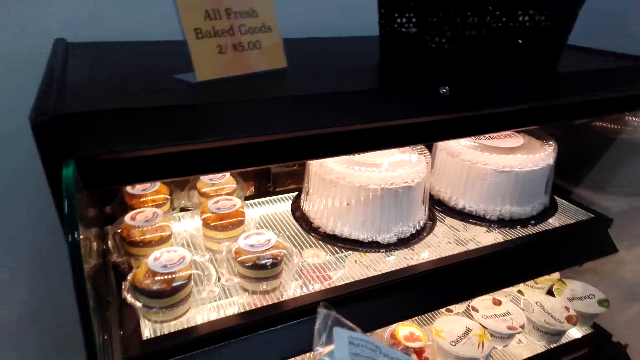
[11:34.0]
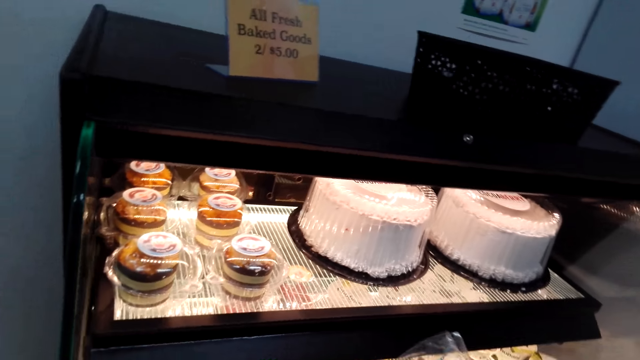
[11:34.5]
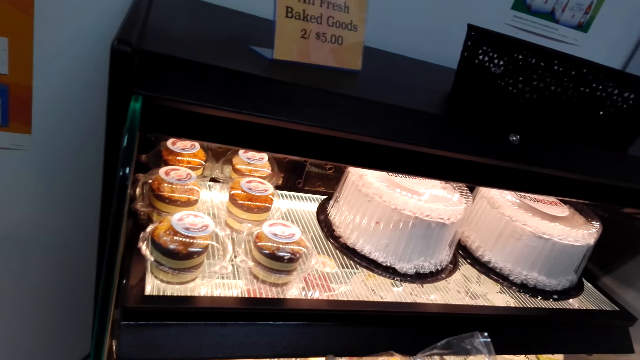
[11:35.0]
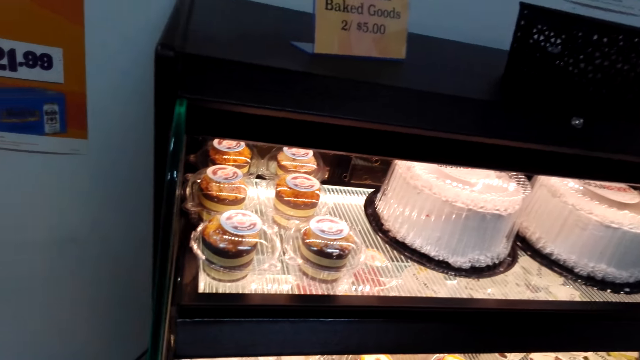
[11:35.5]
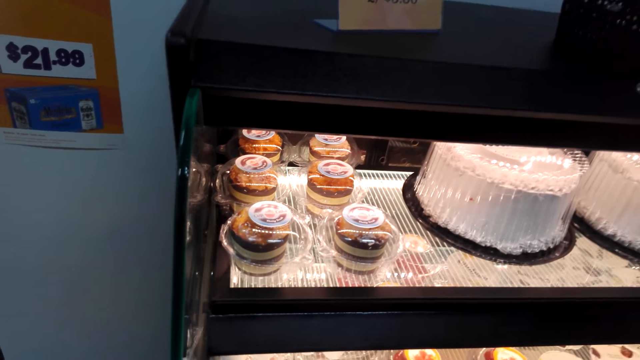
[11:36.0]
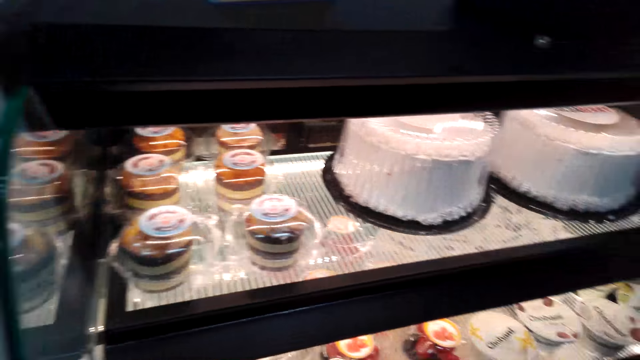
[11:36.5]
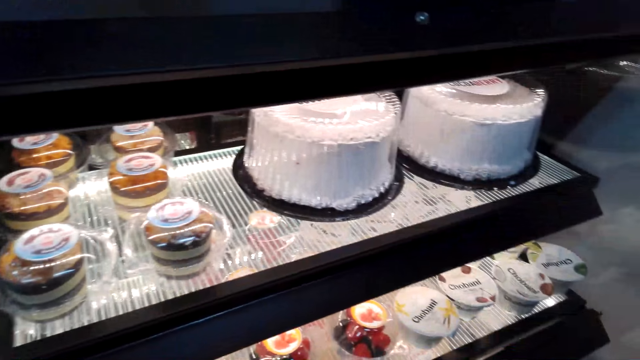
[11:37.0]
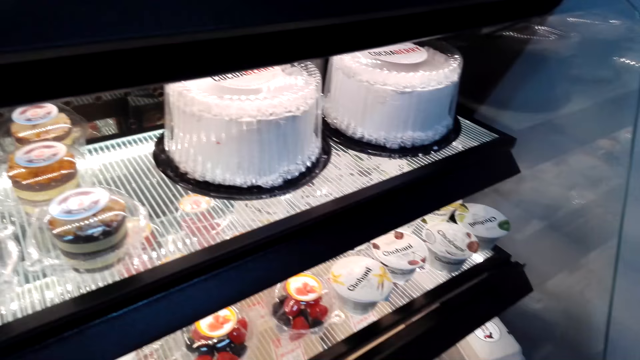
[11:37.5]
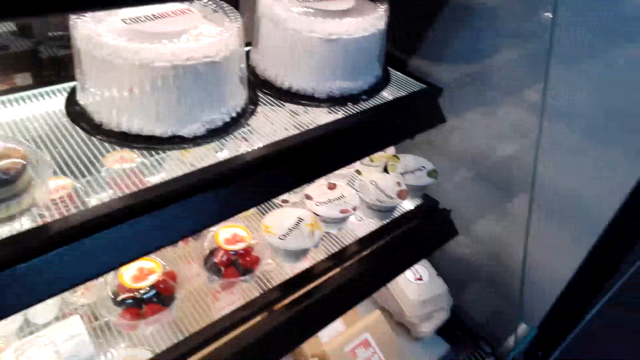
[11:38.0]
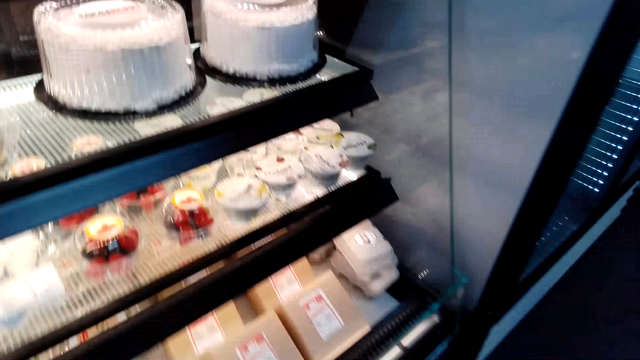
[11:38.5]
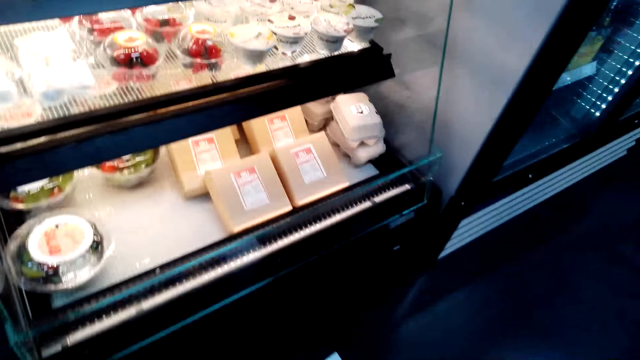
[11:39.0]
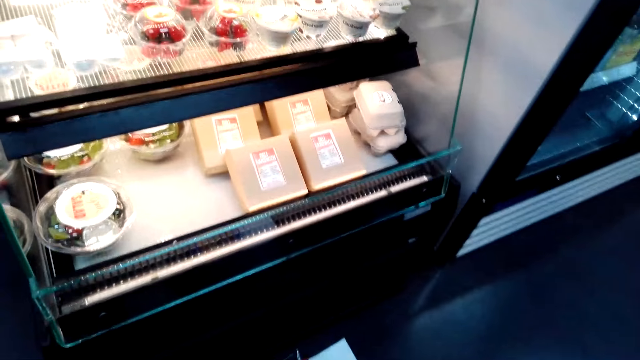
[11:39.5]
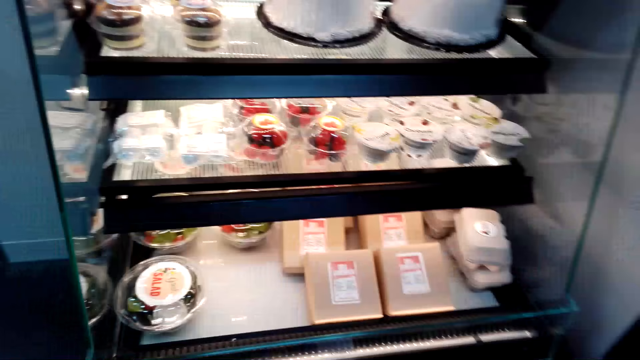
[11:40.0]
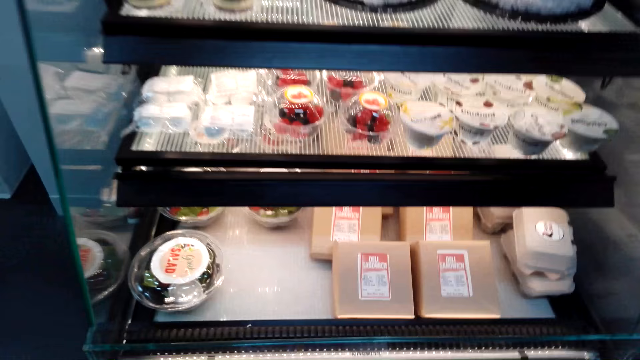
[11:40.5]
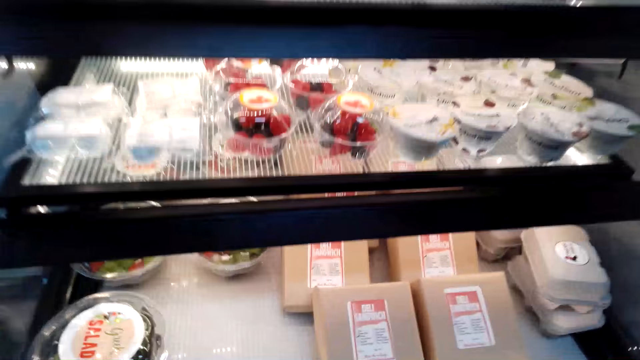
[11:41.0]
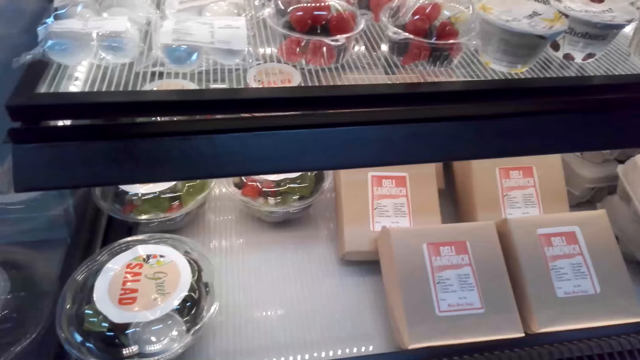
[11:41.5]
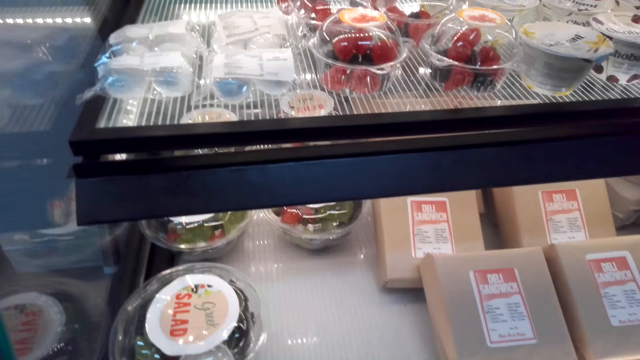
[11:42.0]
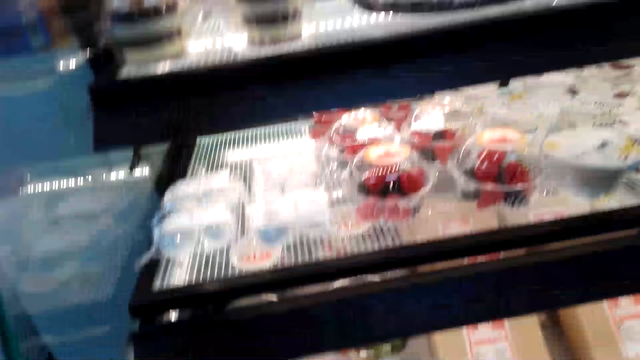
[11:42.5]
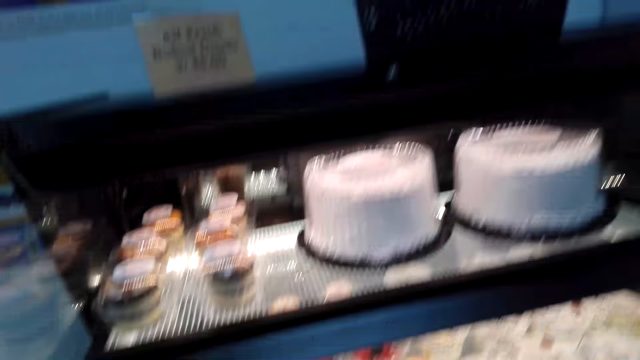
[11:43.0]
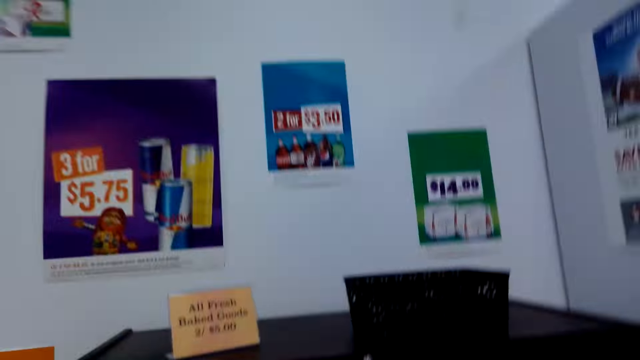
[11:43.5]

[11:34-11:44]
The camera wearer looks around.

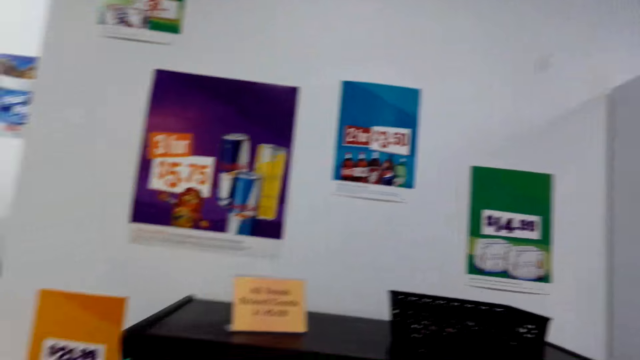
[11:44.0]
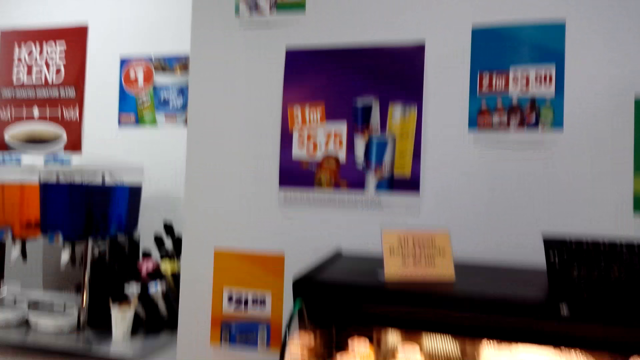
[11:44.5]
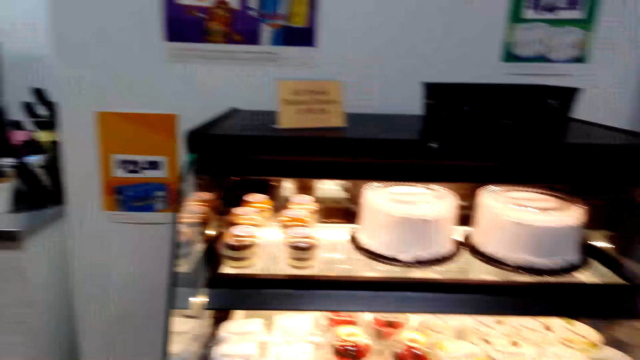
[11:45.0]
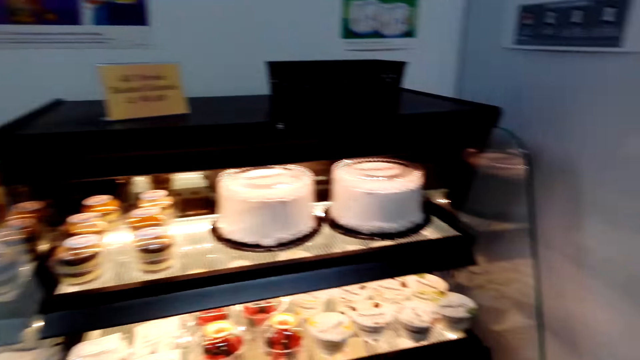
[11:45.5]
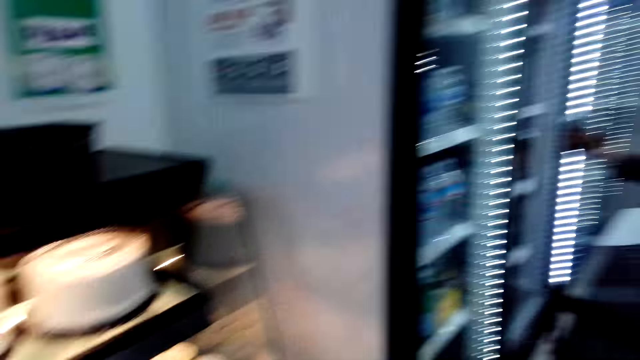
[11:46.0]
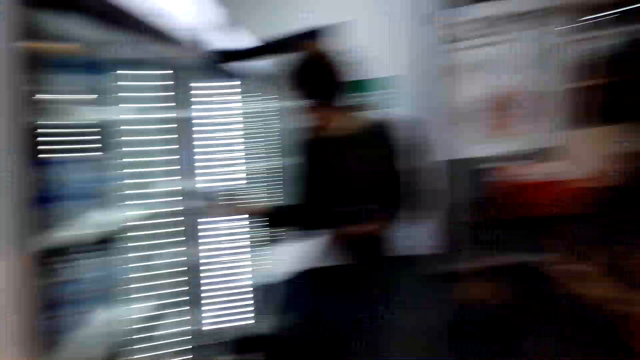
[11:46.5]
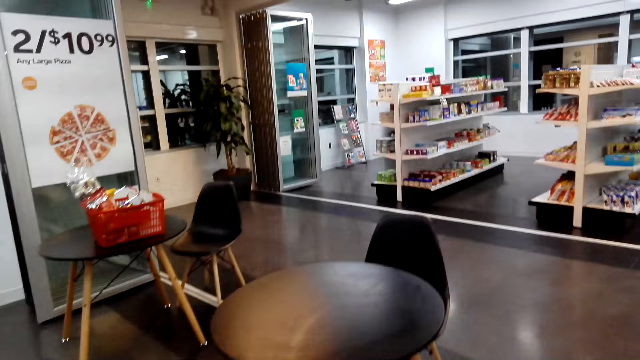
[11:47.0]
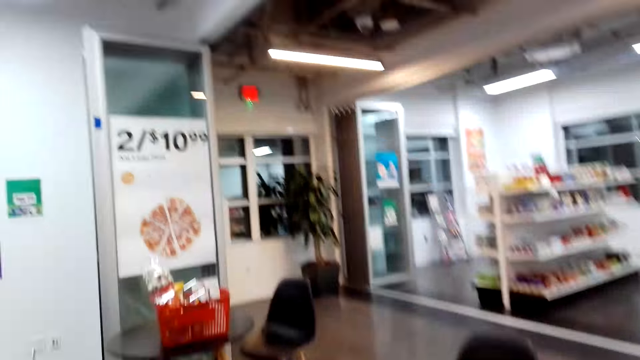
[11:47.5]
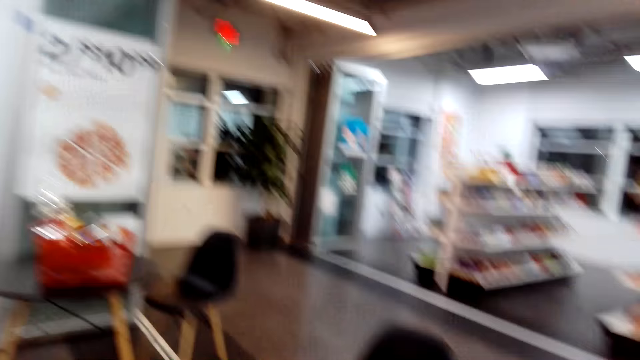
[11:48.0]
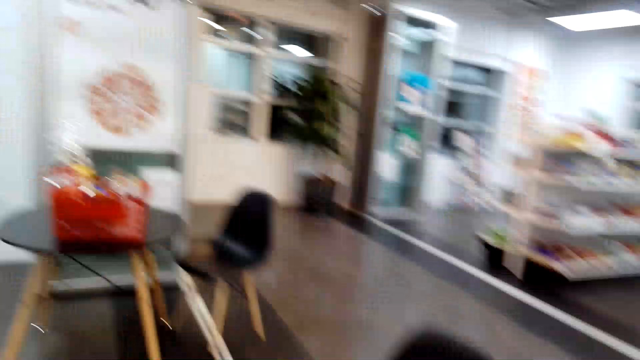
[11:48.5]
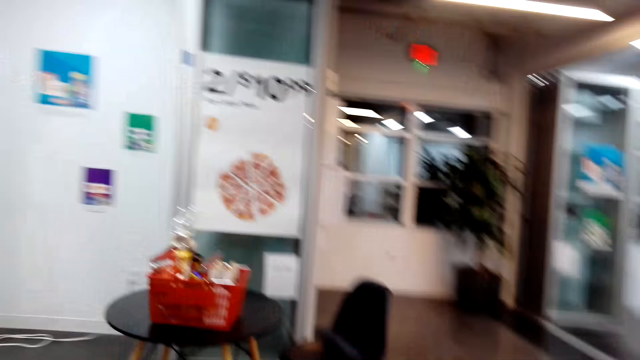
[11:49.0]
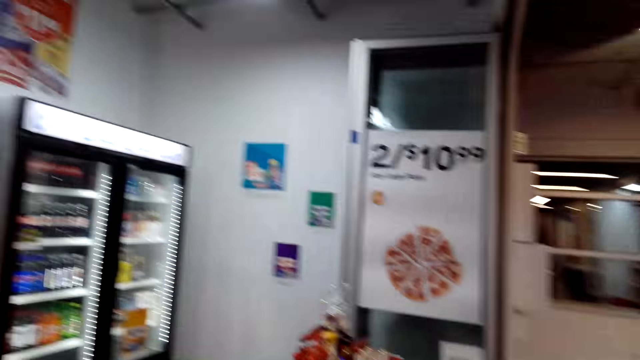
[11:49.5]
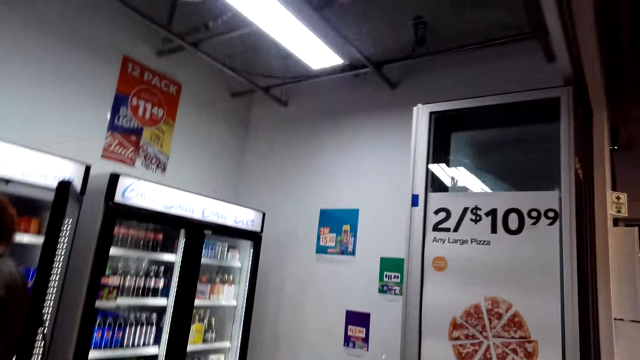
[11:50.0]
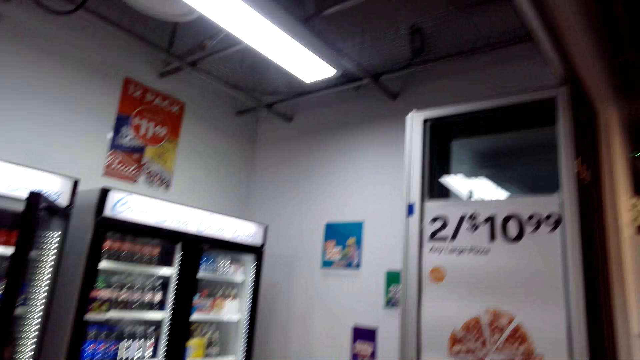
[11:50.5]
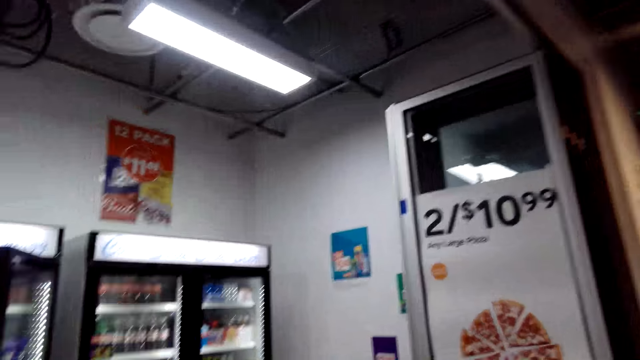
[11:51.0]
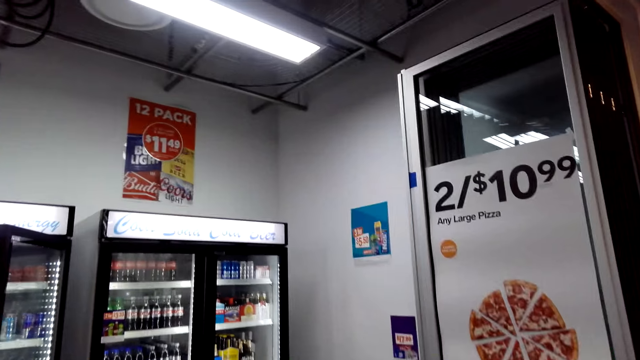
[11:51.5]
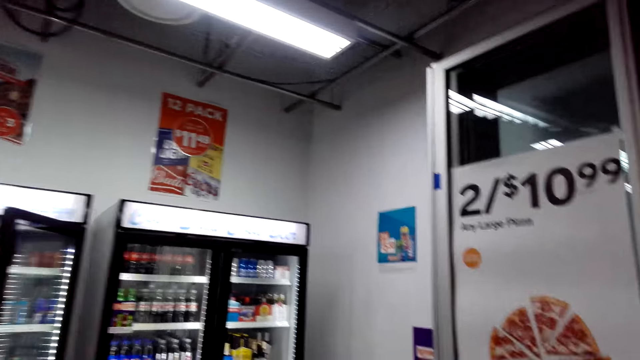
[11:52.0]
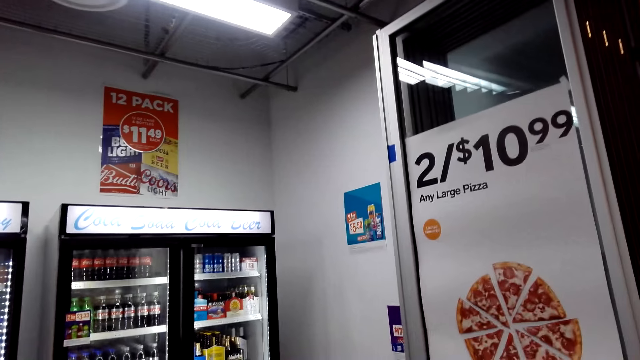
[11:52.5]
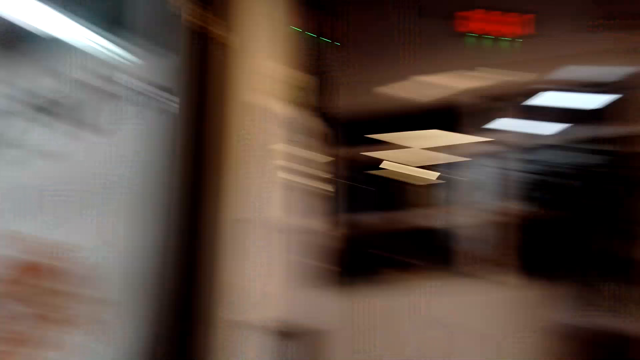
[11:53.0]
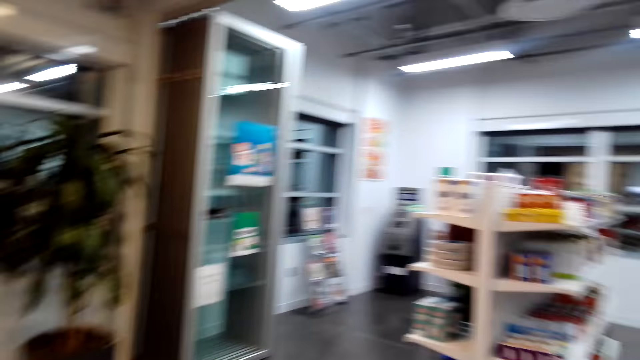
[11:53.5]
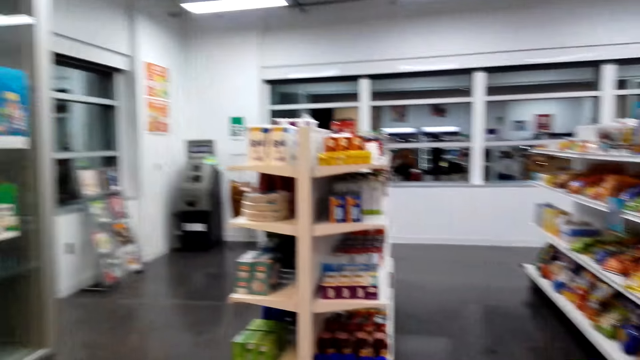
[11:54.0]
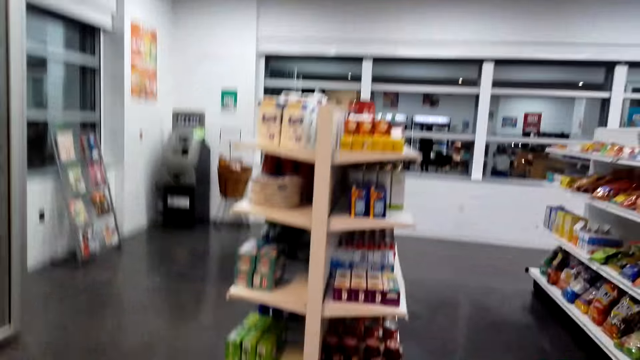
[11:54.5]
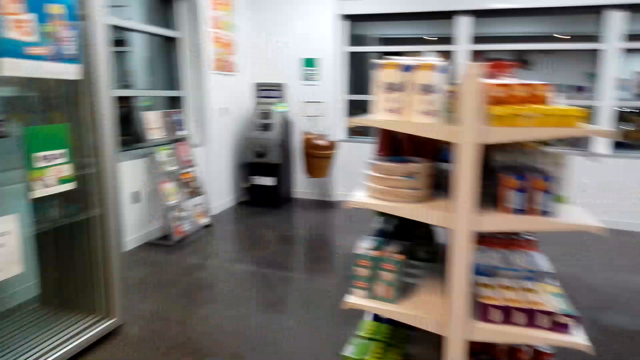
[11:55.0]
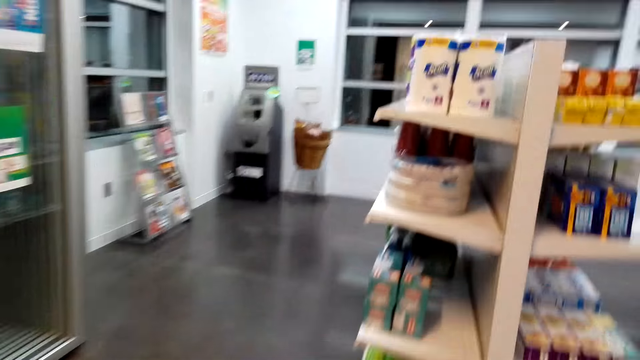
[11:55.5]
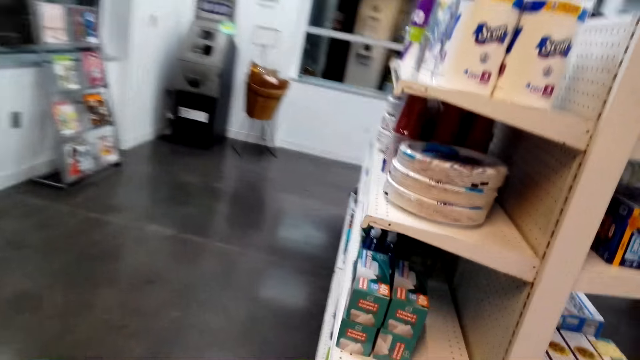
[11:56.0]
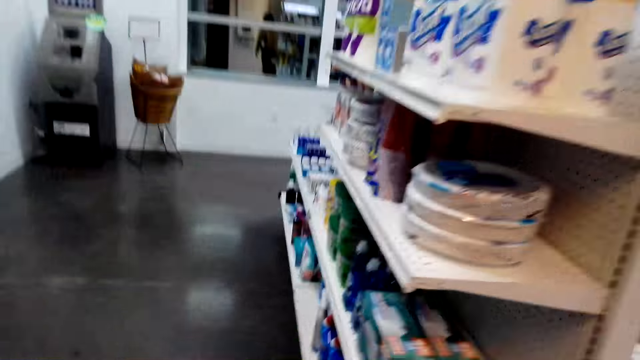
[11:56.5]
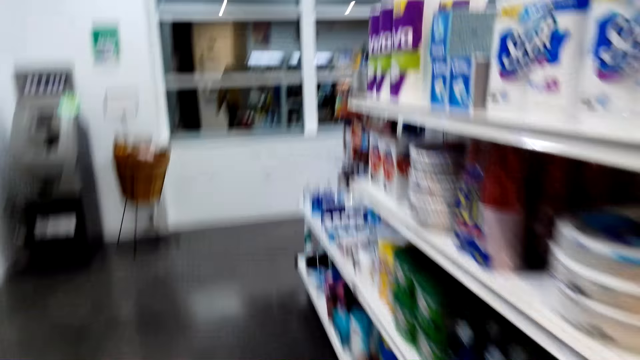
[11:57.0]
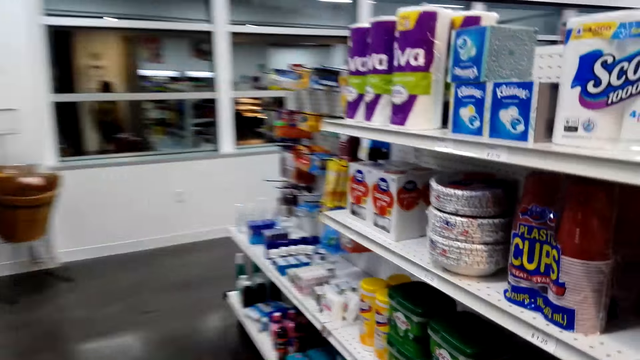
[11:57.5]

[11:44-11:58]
A woman holds the fridge handle and holds a paper. The camera wearer walks. They look around. They walk.
